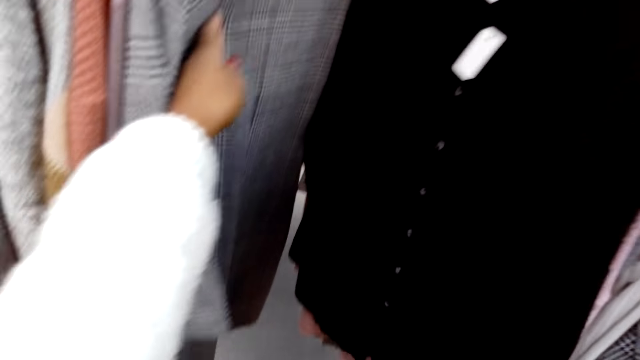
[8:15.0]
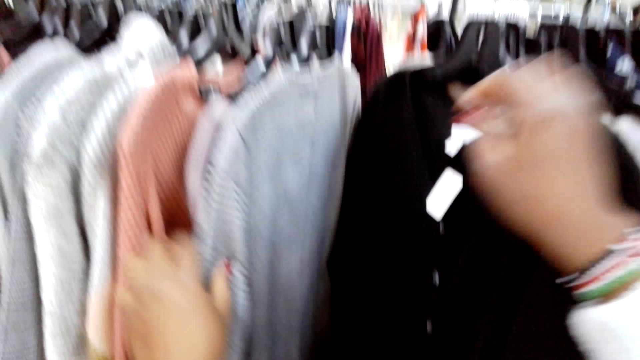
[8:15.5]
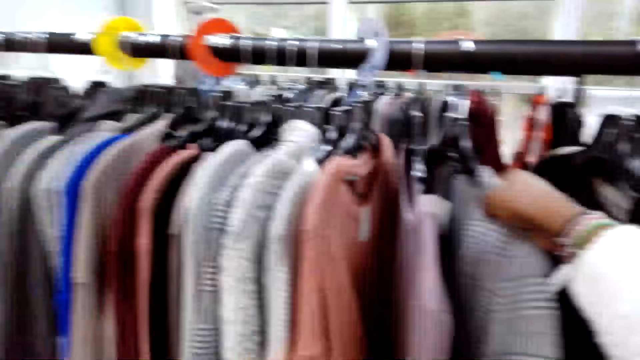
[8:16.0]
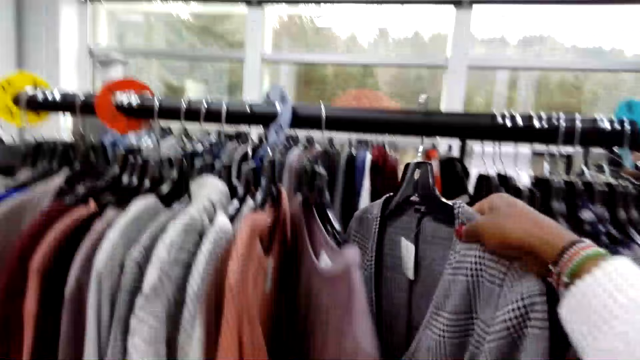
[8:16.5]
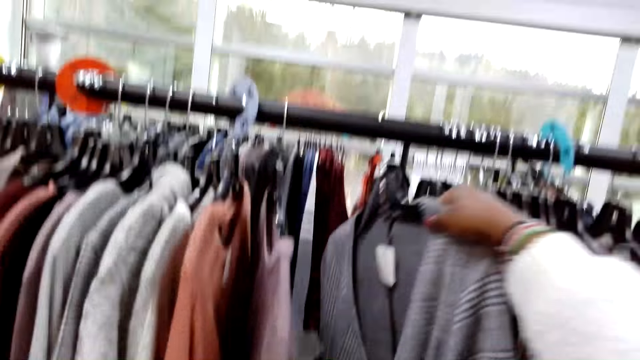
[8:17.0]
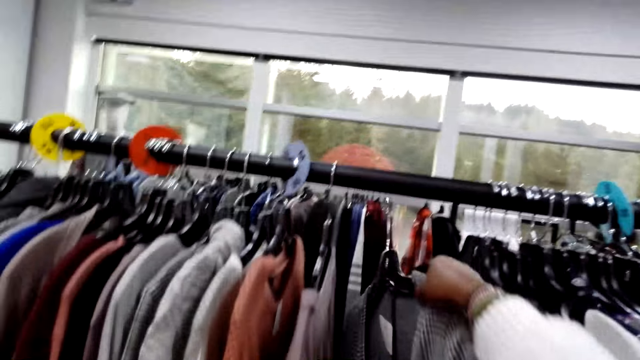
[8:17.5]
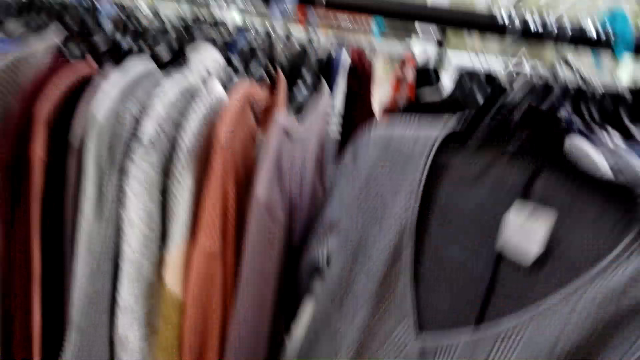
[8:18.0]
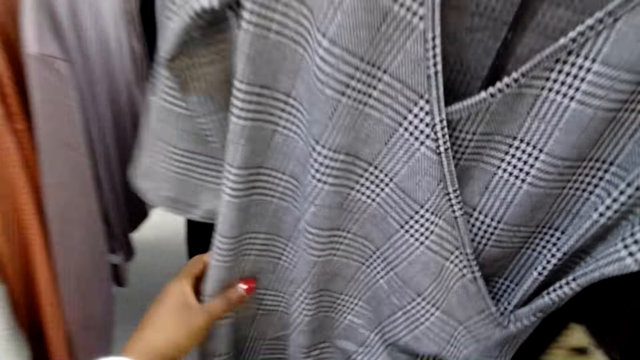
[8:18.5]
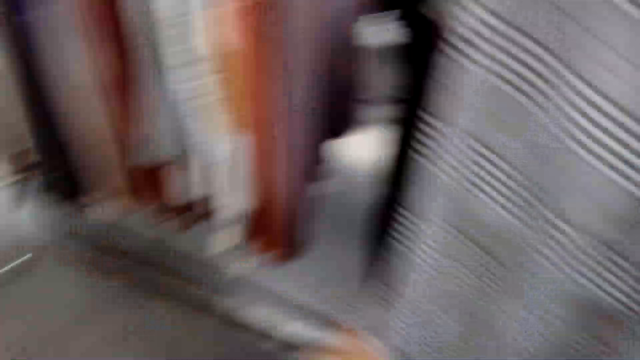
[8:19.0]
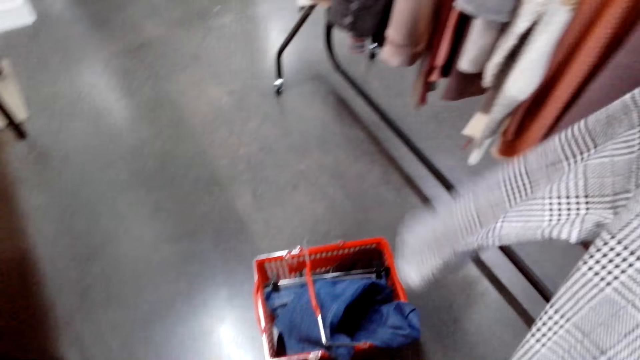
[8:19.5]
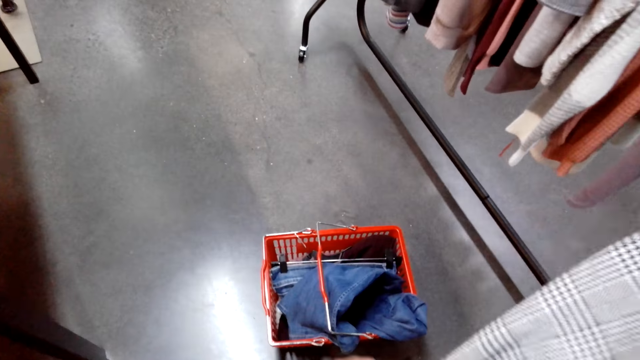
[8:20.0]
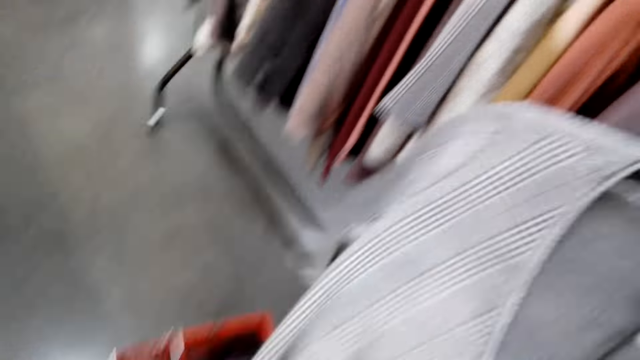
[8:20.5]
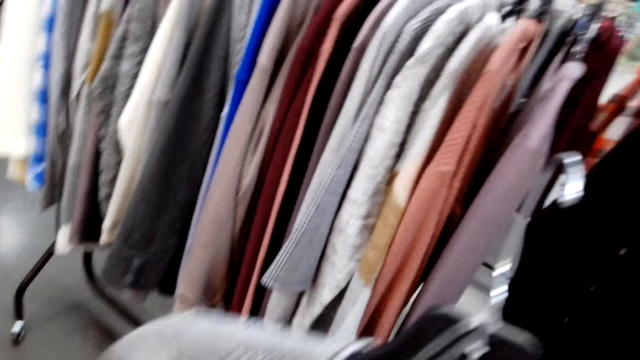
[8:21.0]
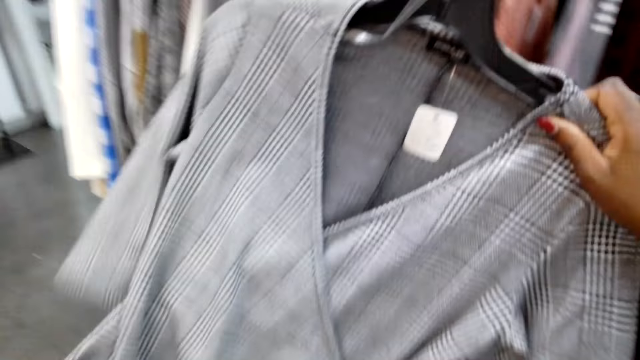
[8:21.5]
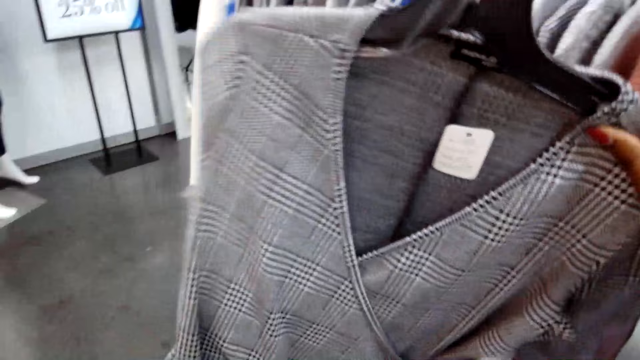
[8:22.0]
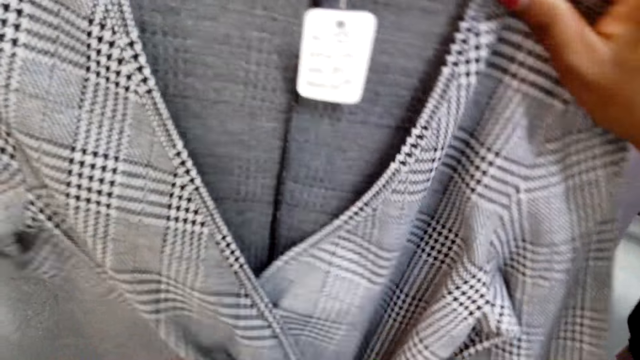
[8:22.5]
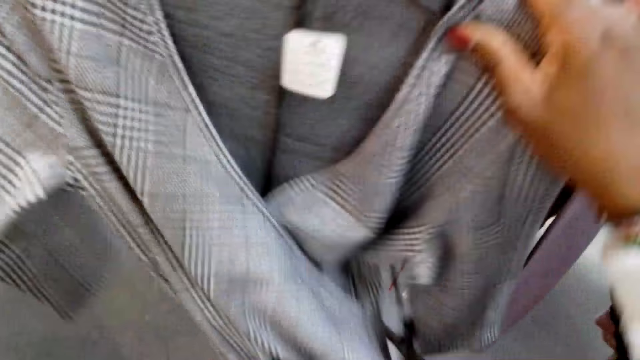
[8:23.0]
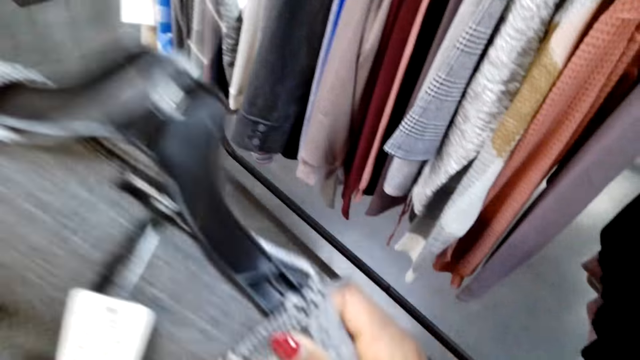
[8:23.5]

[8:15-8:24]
The camera wearer checks a dress on a hanger. They pick the dress on the hanger, straighten the dress, look around, and straighten the dress.

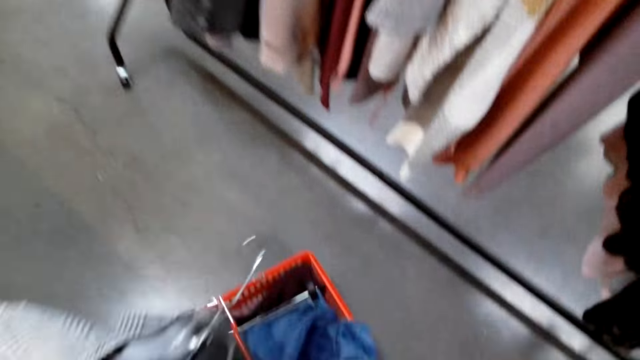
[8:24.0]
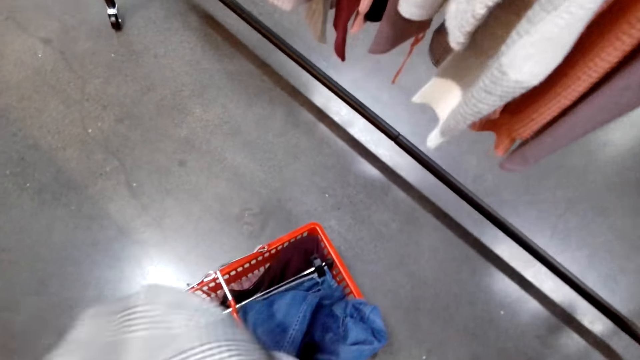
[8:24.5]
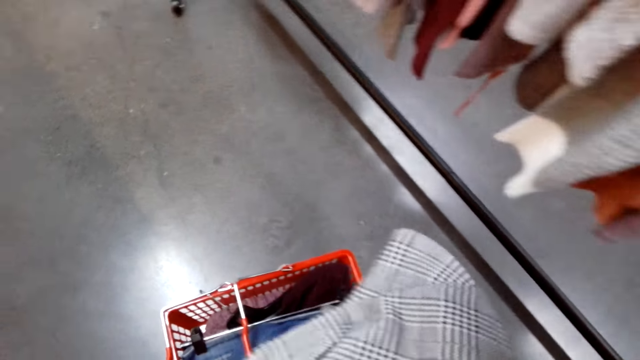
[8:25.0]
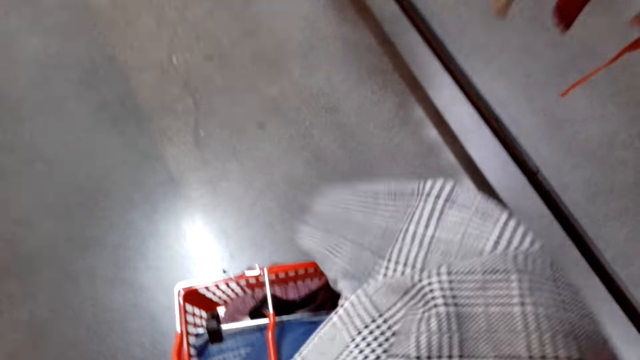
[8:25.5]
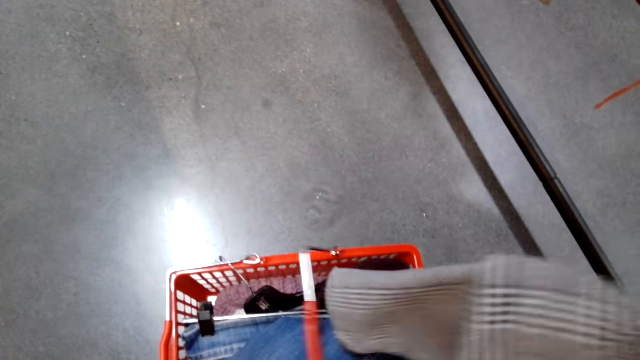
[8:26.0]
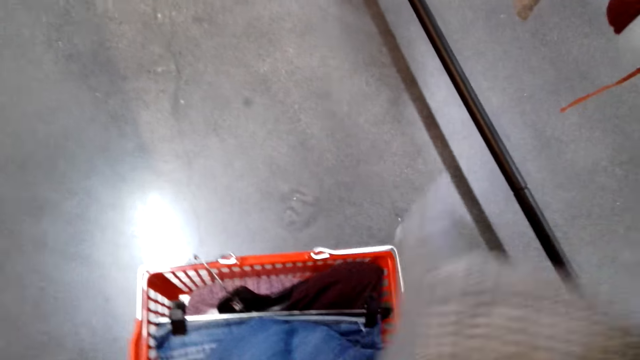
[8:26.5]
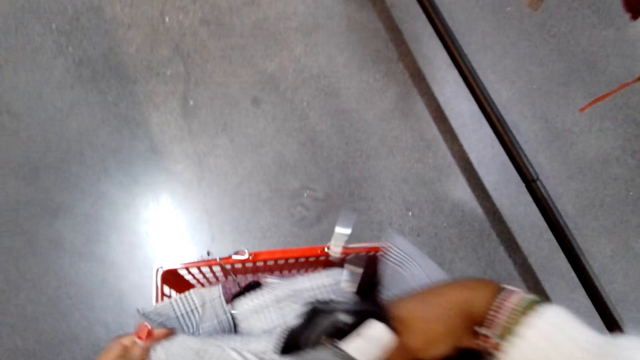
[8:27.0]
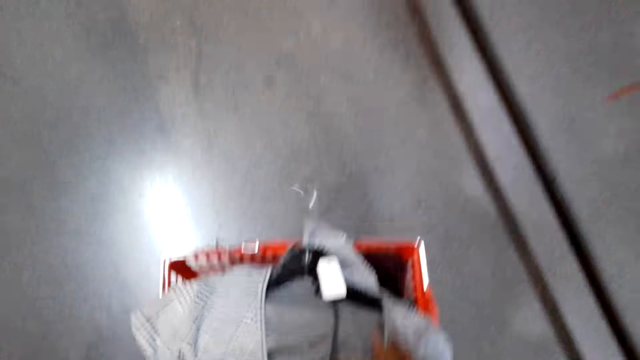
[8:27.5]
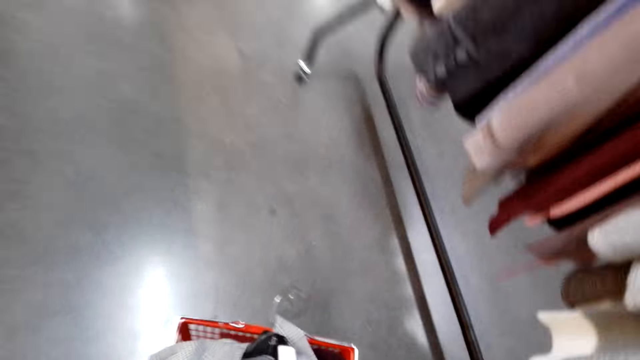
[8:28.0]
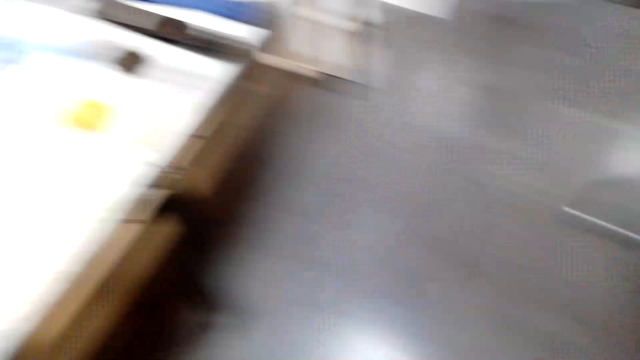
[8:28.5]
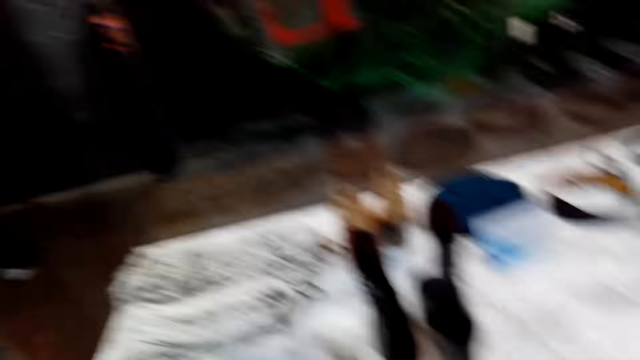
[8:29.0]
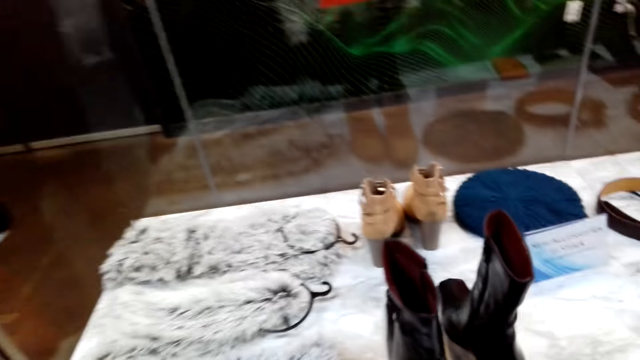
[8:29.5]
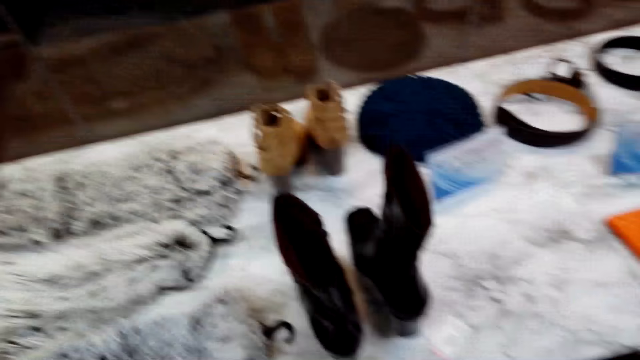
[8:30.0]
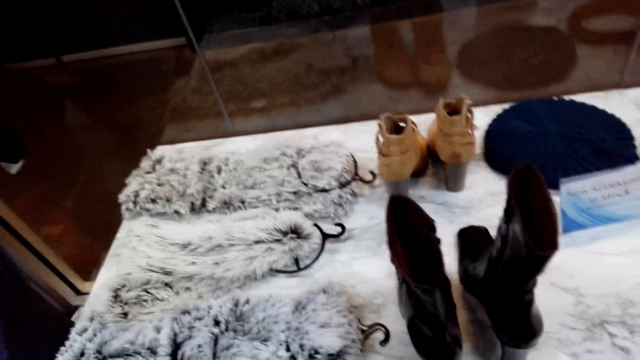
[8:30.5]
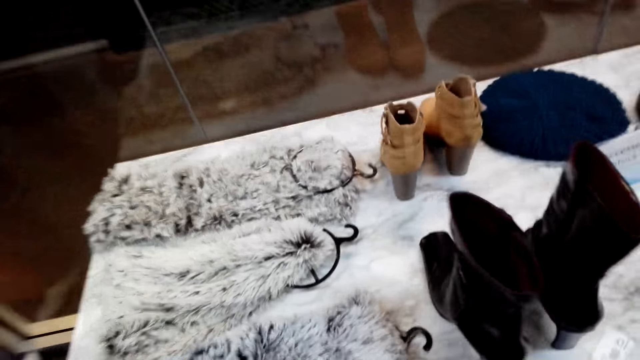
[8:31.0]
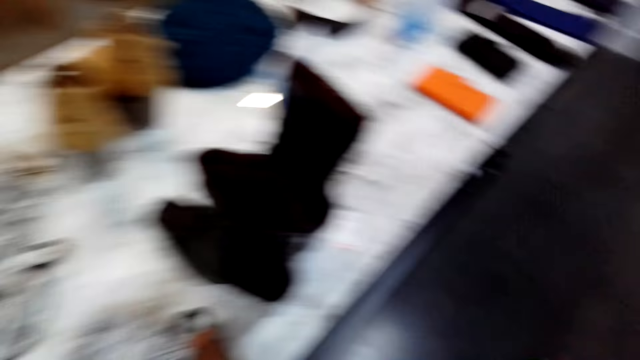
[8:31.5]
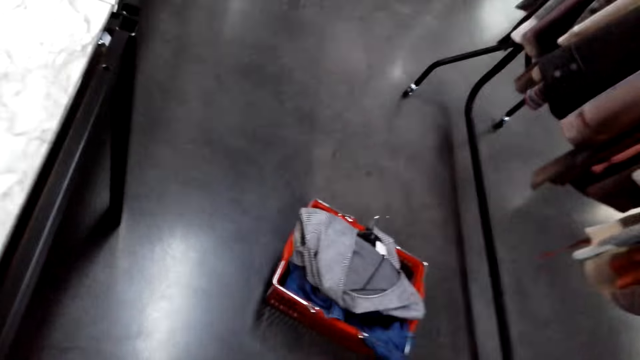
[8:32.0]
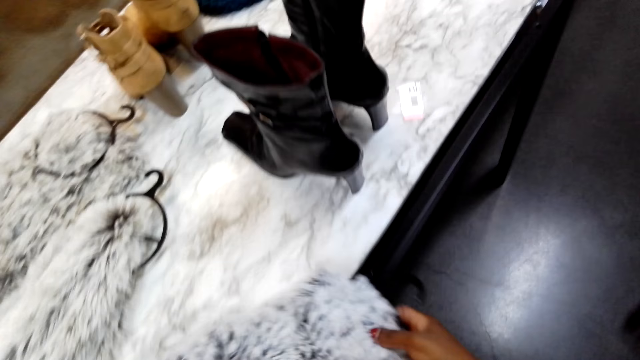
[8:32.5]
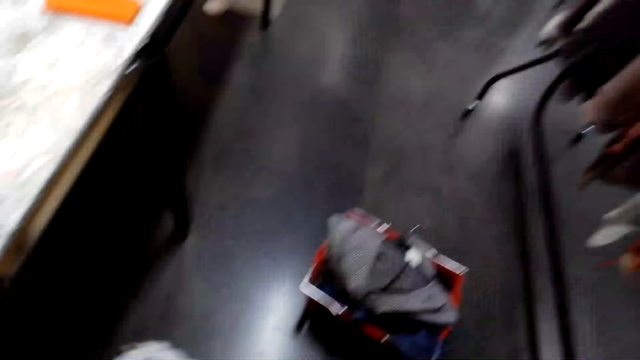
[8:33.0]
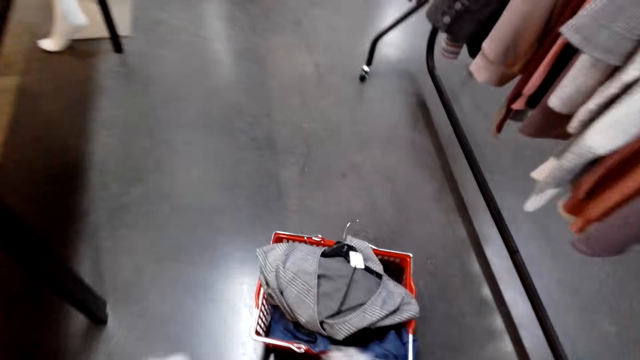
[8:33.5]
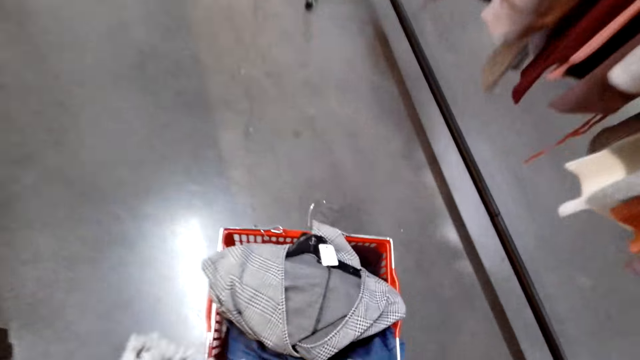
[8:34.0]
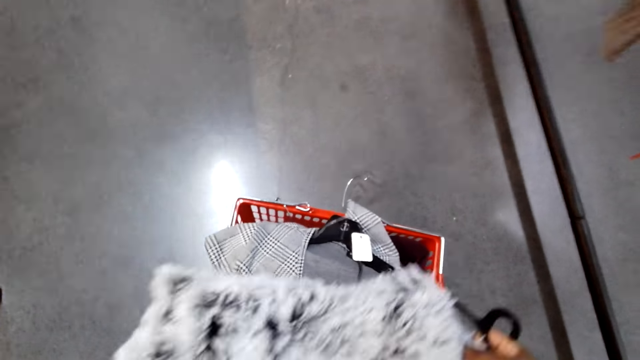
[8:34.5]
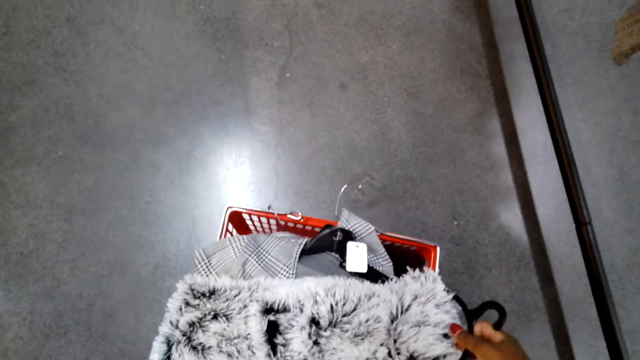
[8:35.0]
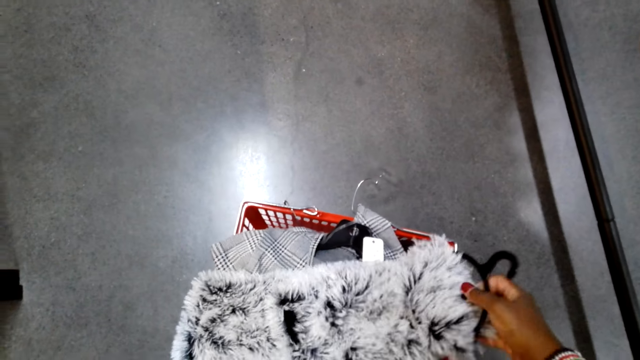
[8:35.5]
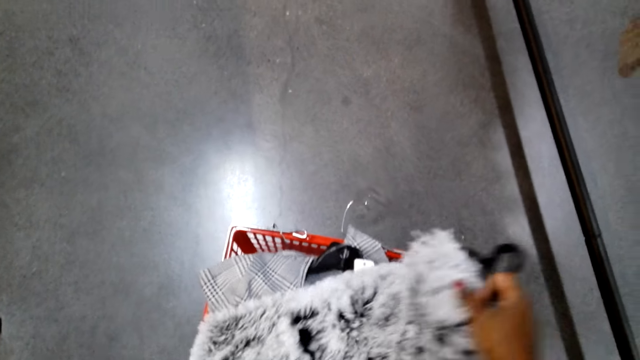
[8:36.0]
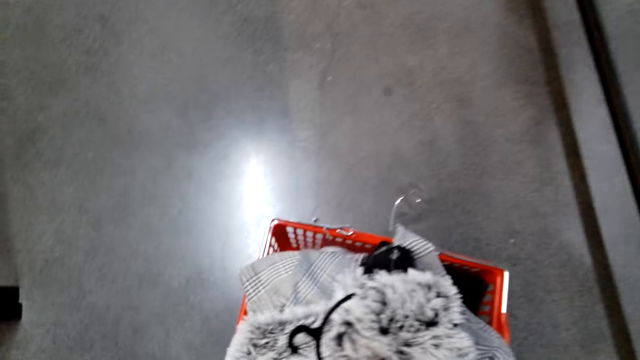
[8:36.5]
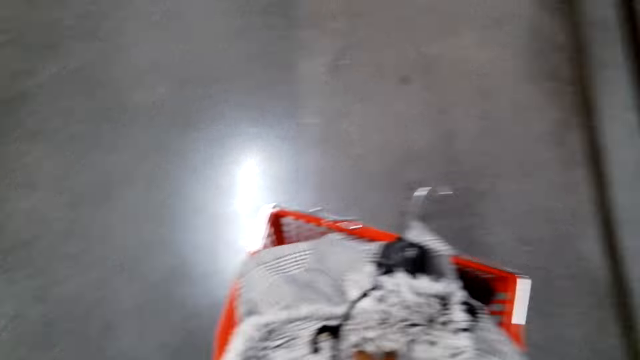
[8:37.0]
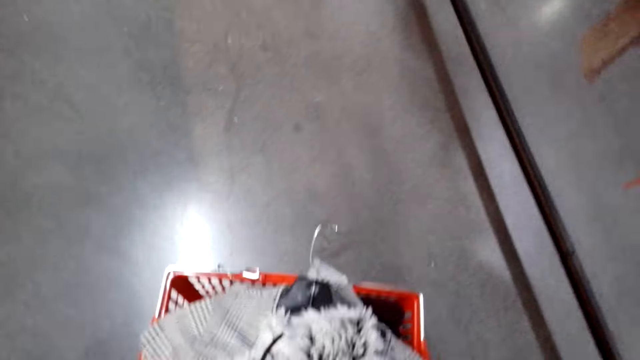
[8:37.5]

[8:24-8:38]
The camera wearer folds a dress, aligns a handle on a cart, puts the dress in the cart, and looks around. They pick a woolen scarf on the display table, look around, put the scarf in the cart, and fold the scarf in the cart.
